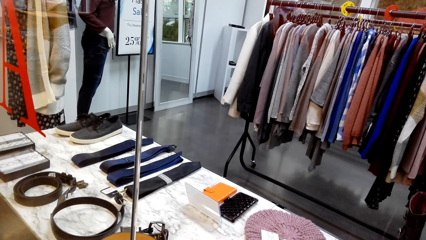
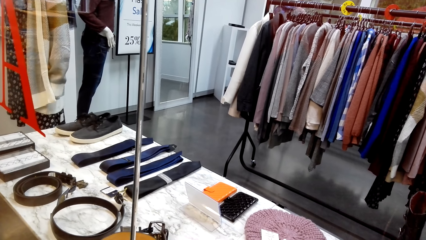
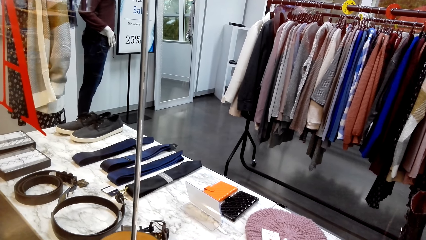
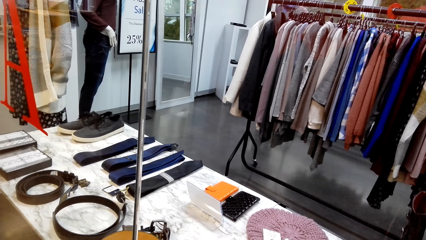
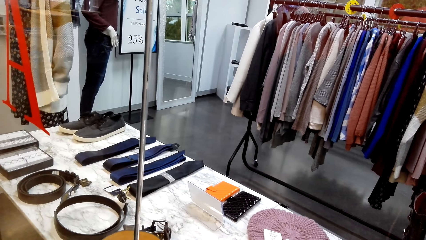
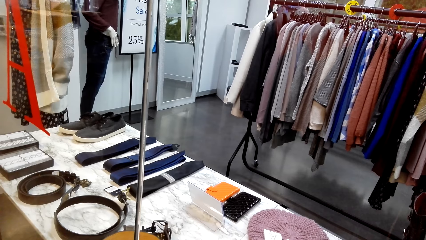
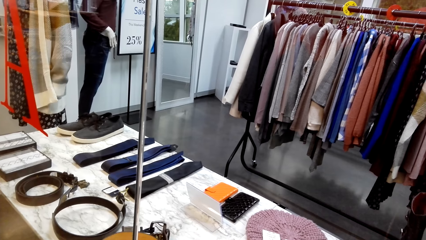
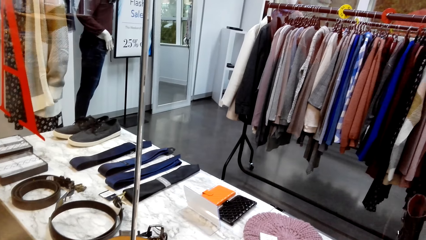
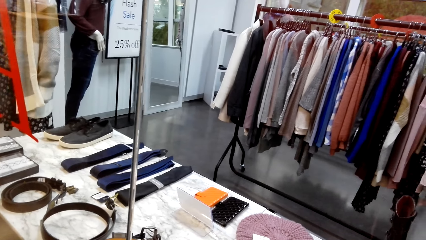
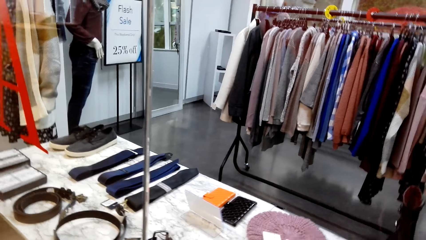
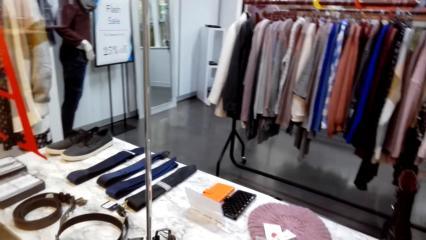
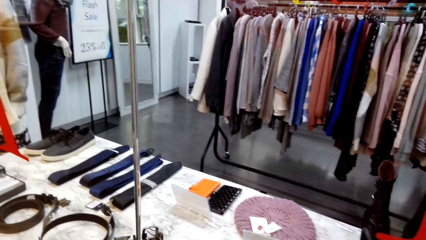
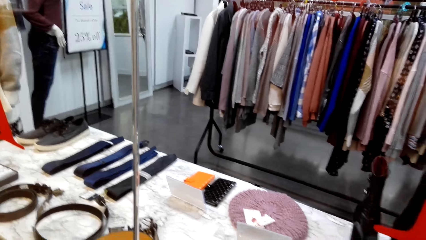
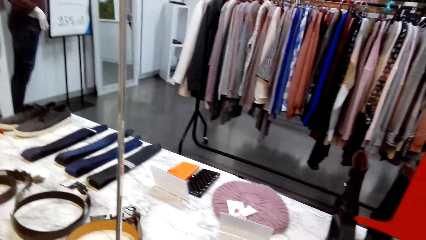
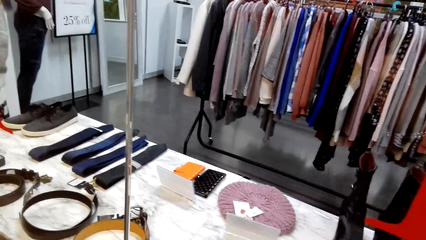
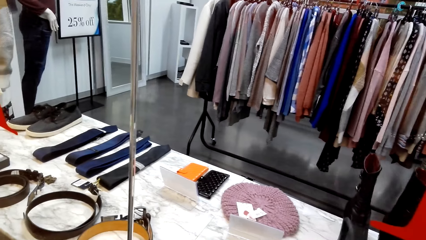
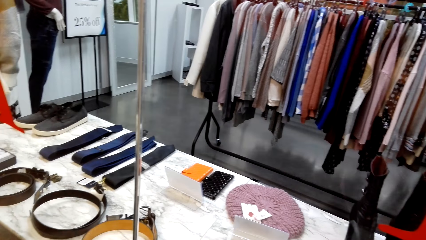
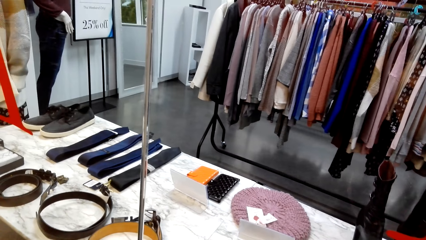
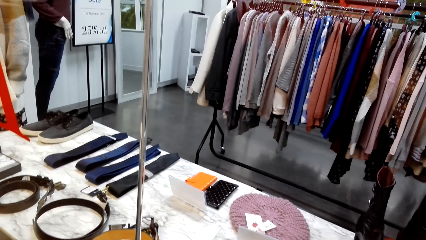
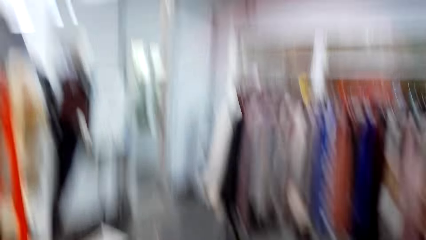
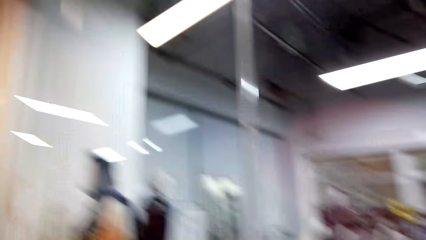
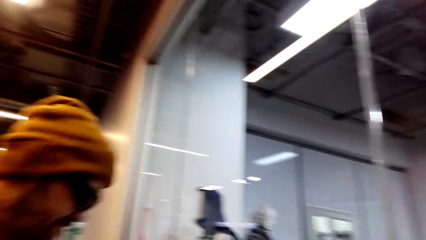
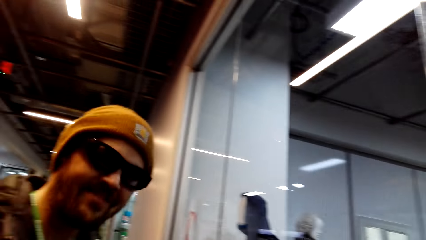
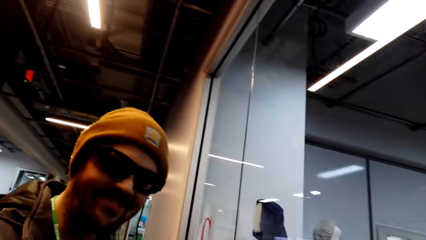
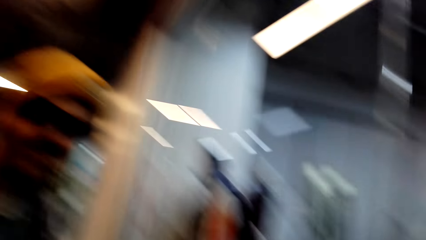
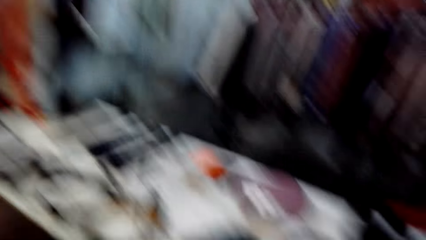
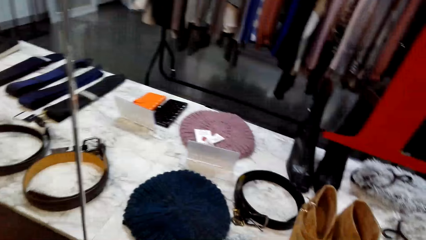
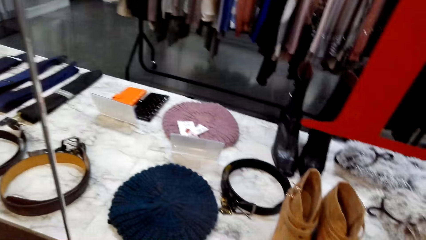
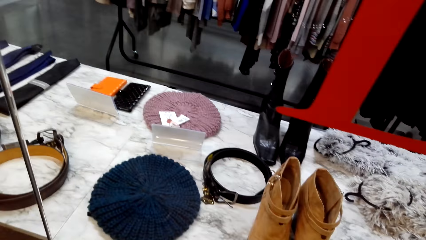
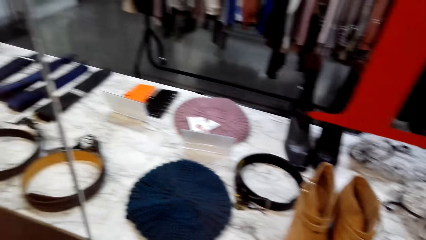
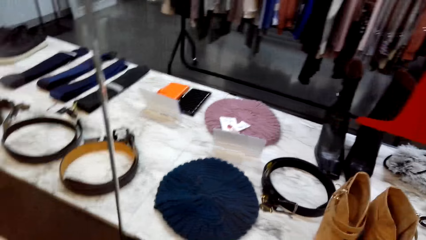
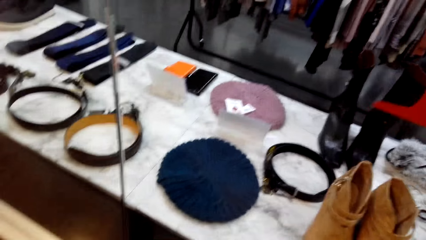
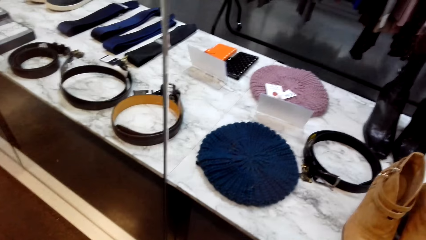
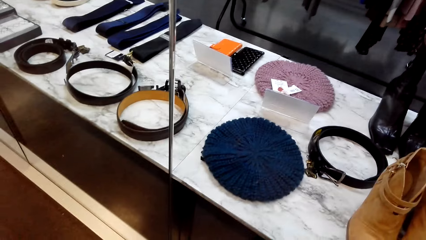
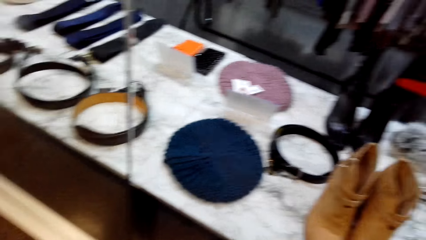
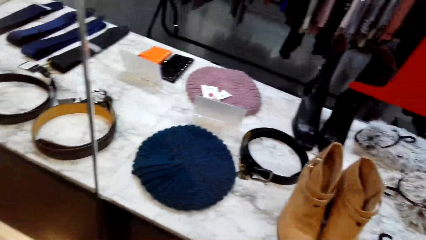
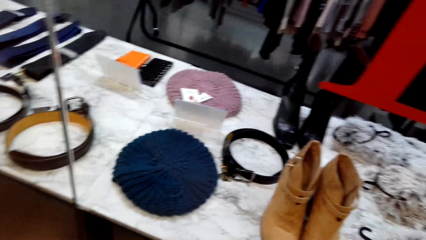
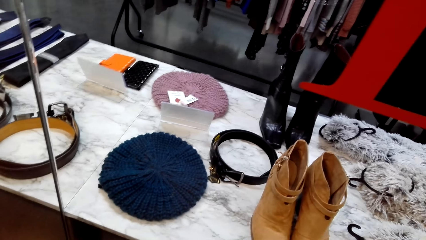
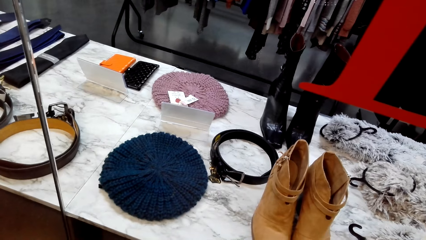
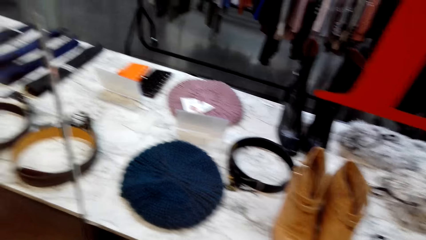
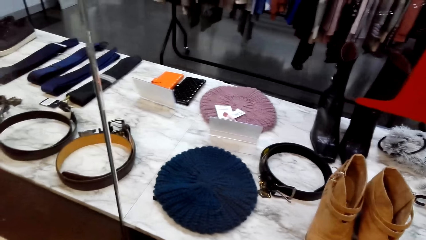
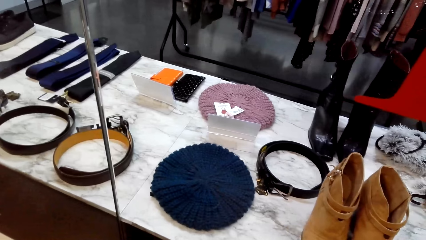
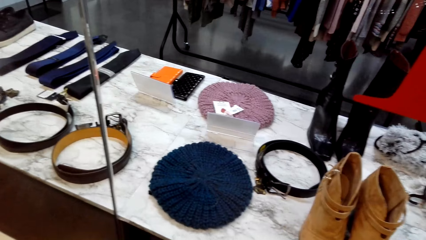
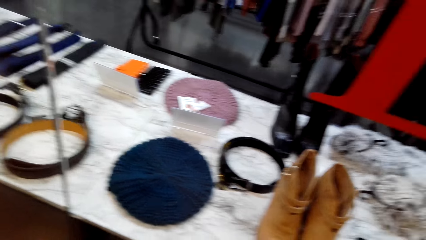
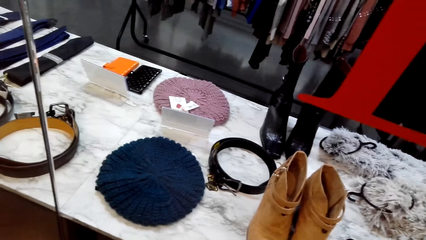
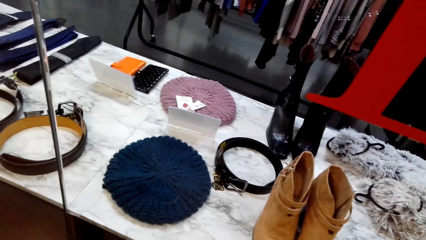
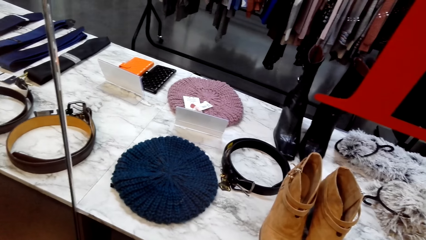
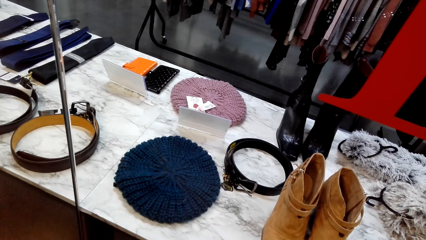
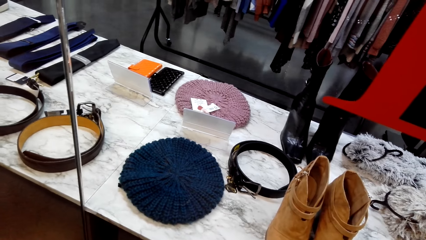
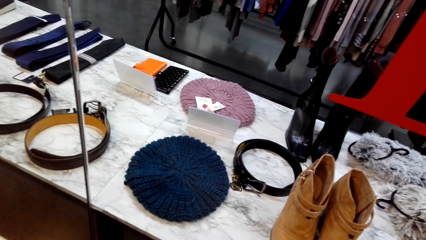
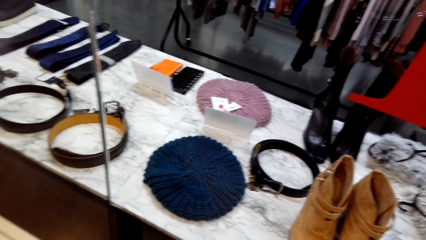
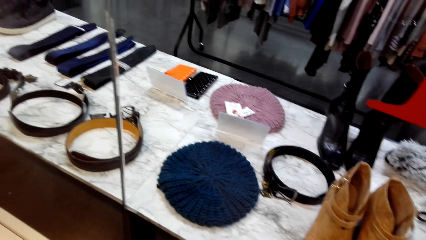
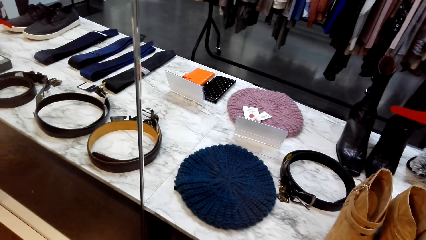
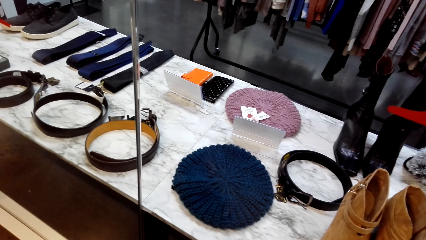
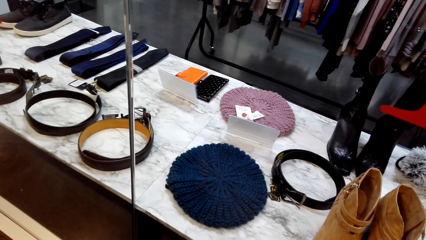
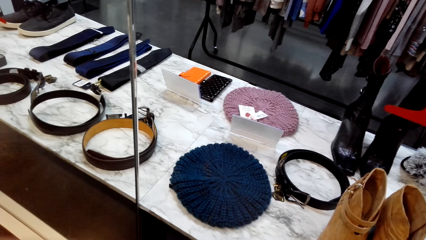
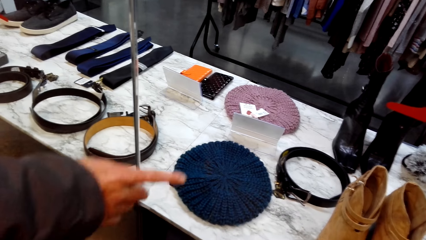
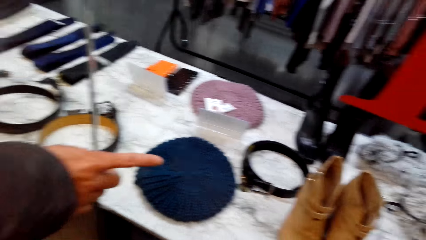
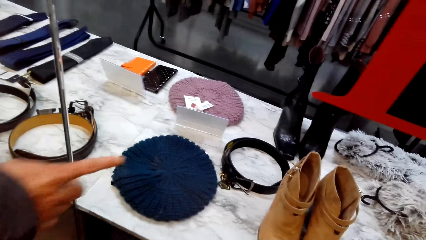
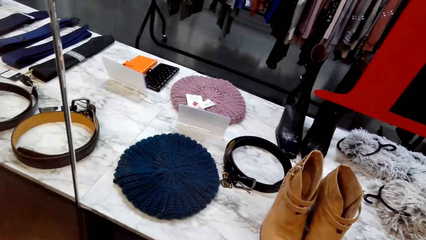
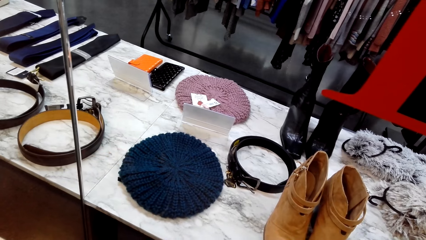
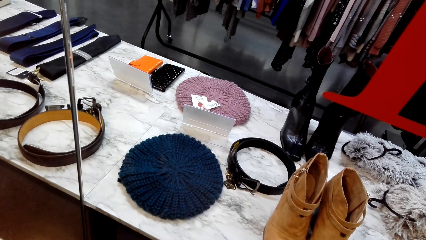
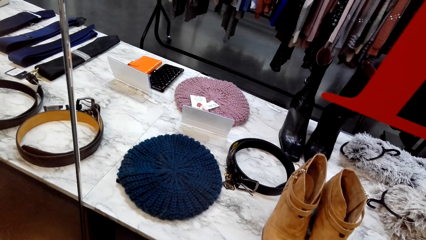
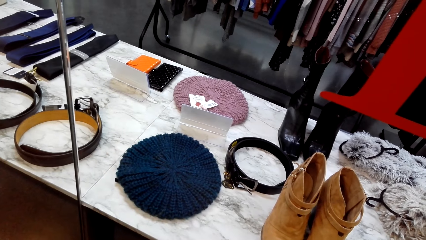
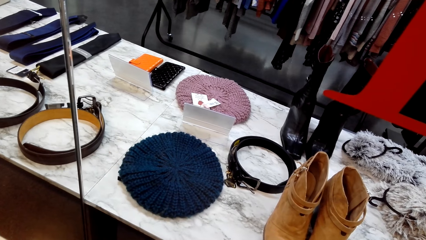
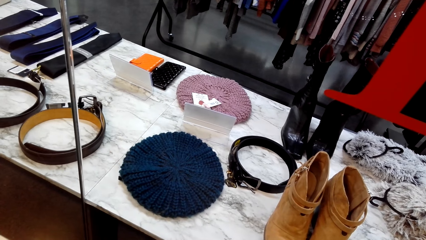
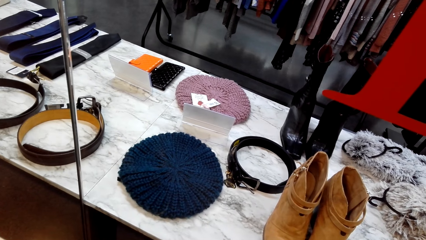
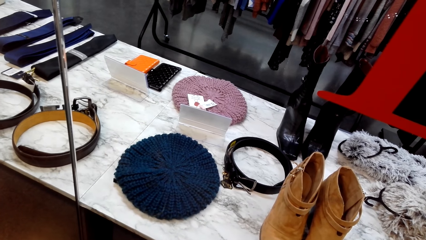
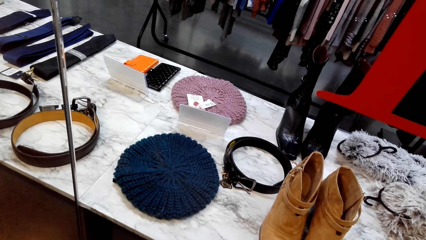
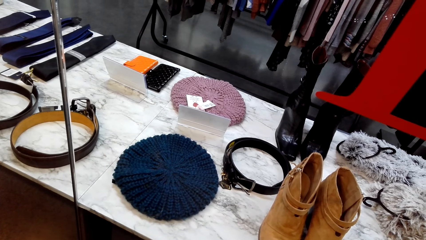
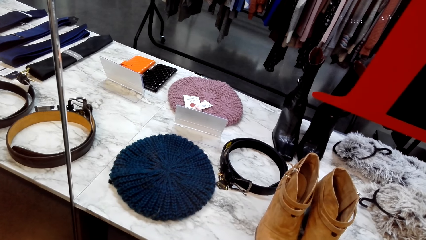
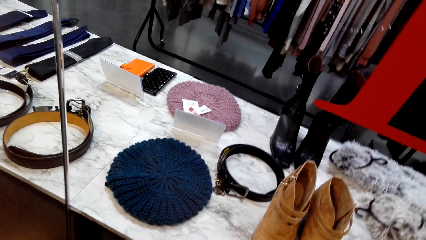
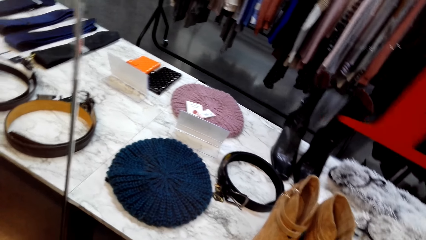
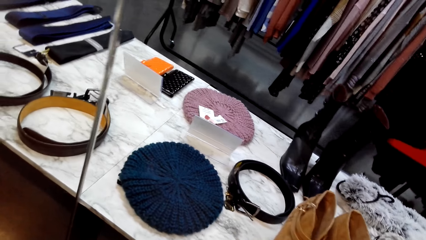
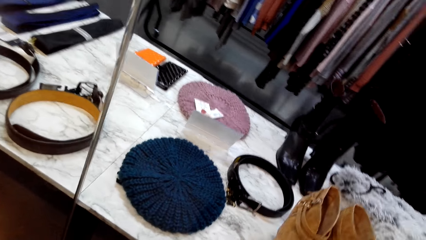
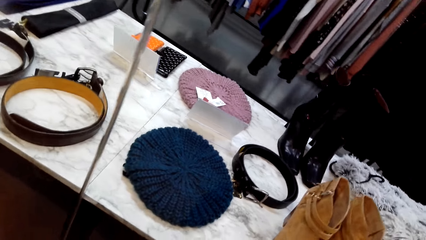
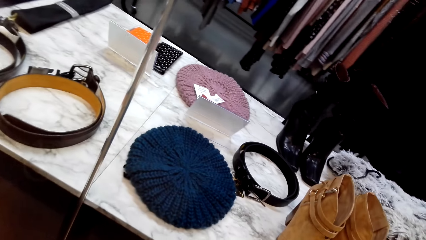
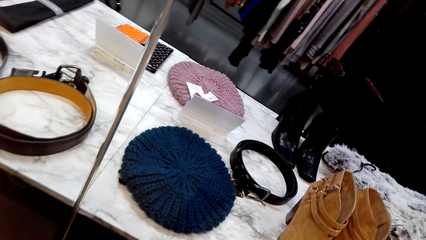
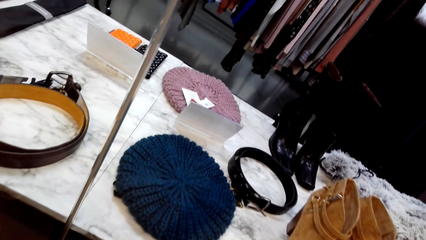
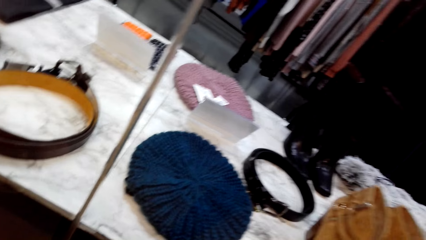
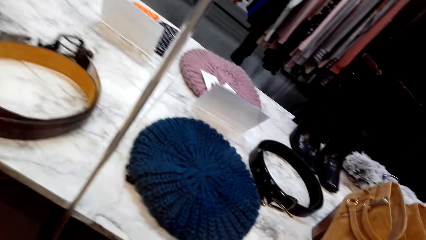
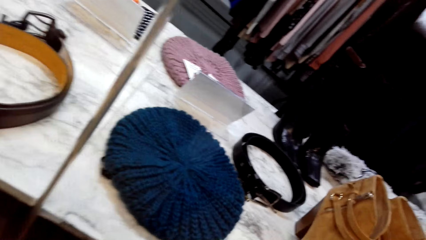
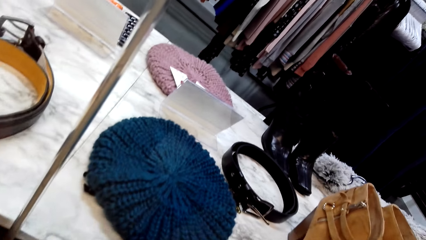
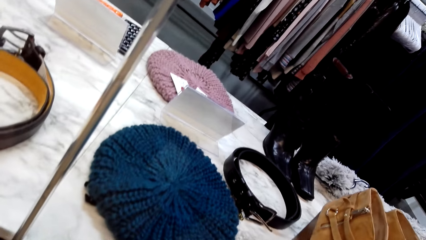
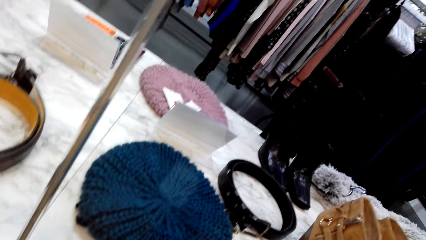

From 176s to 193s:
The camera wearer looks at someone. They look at the phone case.
